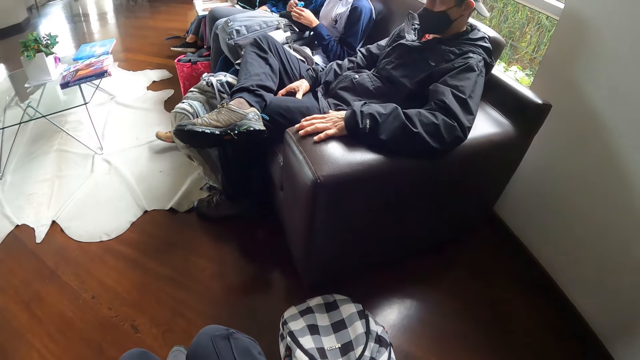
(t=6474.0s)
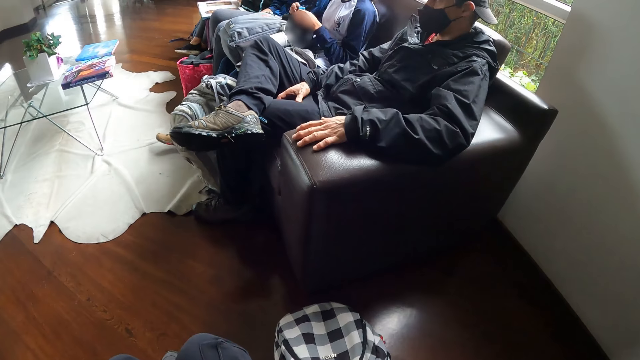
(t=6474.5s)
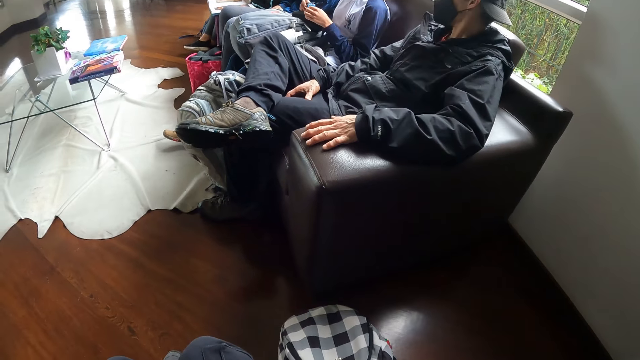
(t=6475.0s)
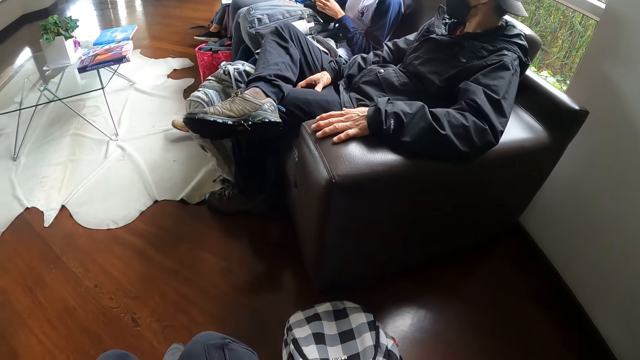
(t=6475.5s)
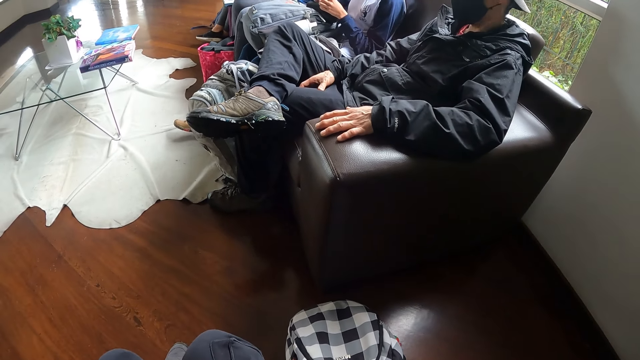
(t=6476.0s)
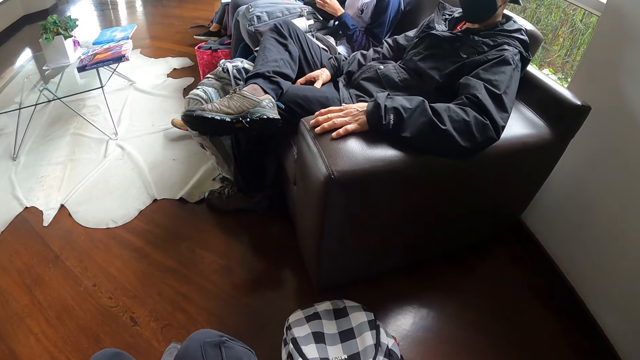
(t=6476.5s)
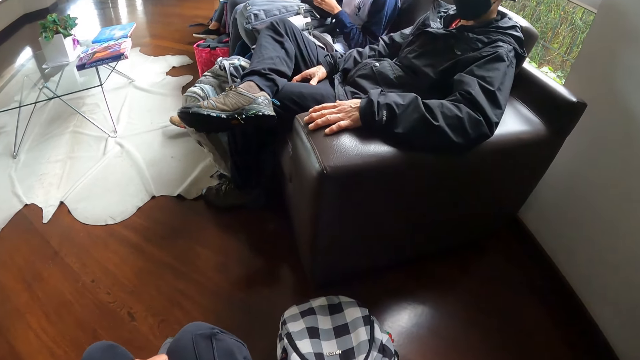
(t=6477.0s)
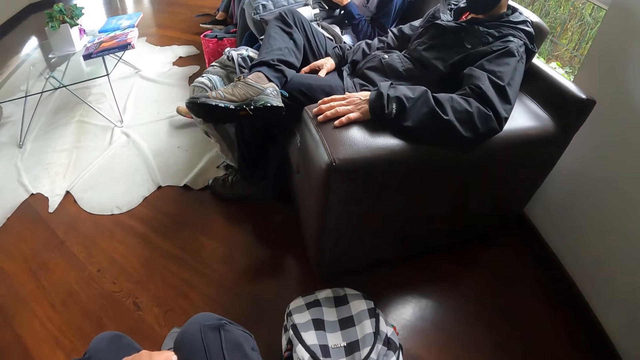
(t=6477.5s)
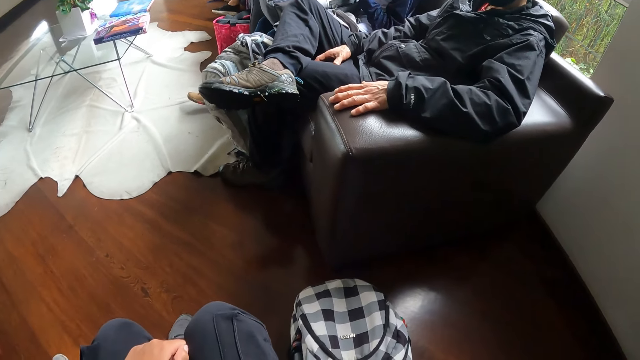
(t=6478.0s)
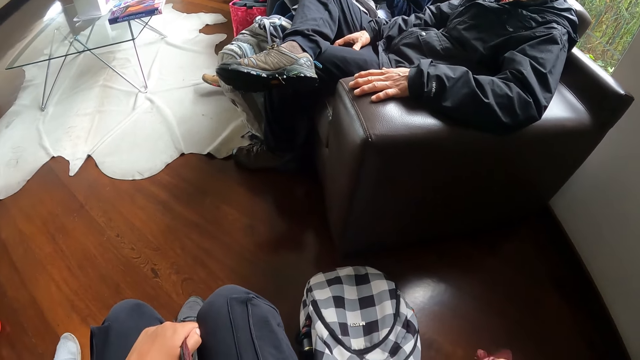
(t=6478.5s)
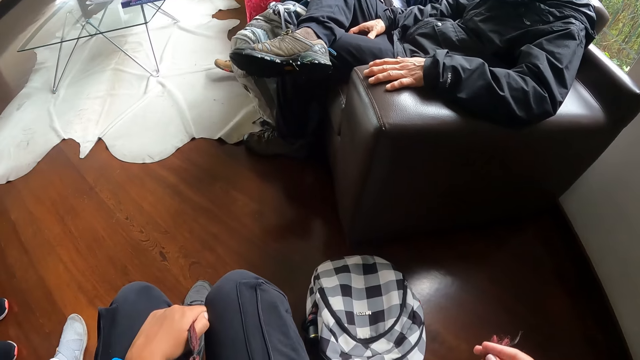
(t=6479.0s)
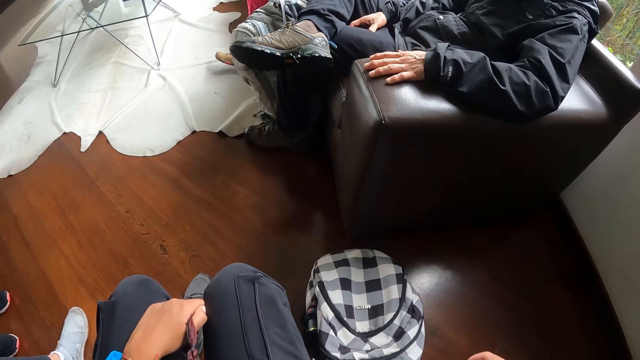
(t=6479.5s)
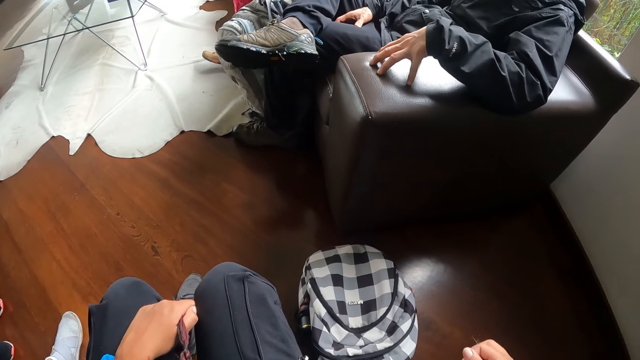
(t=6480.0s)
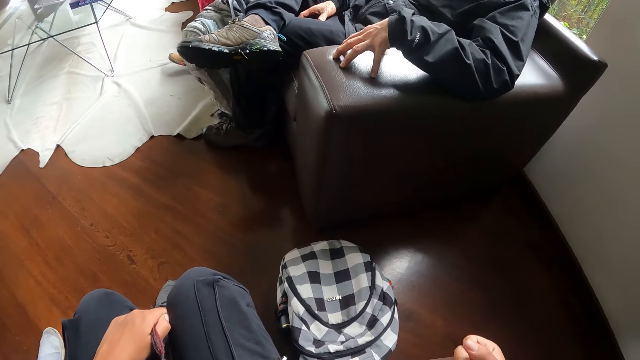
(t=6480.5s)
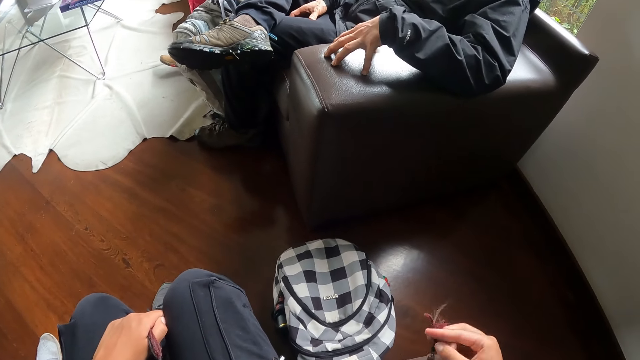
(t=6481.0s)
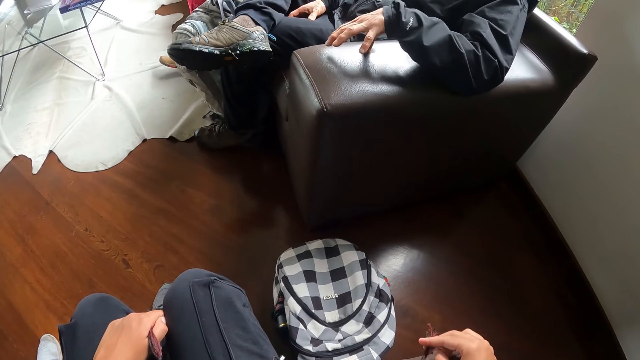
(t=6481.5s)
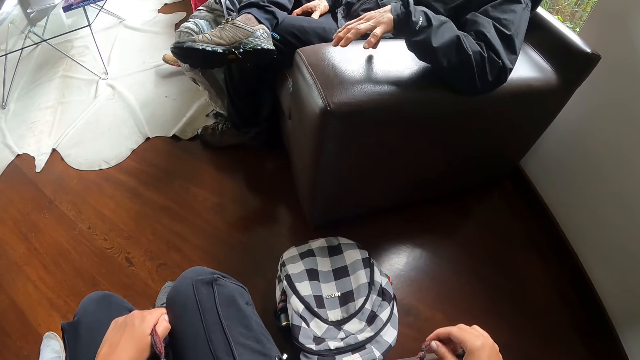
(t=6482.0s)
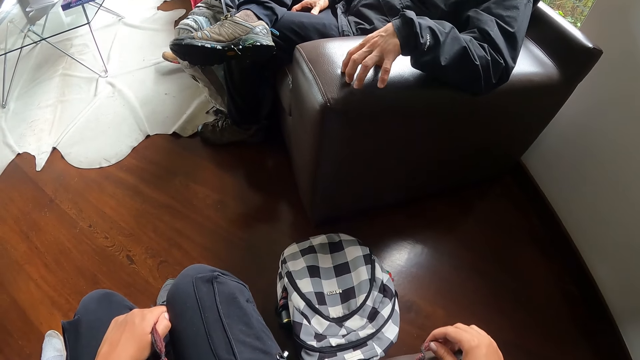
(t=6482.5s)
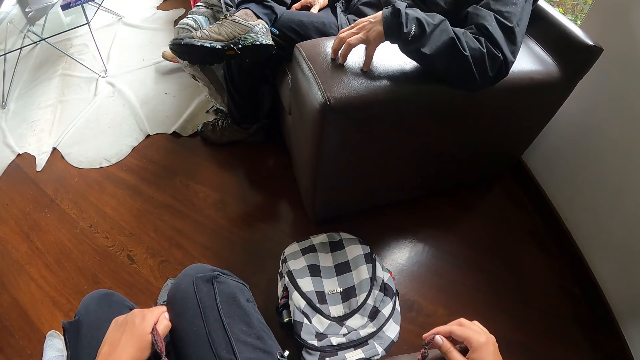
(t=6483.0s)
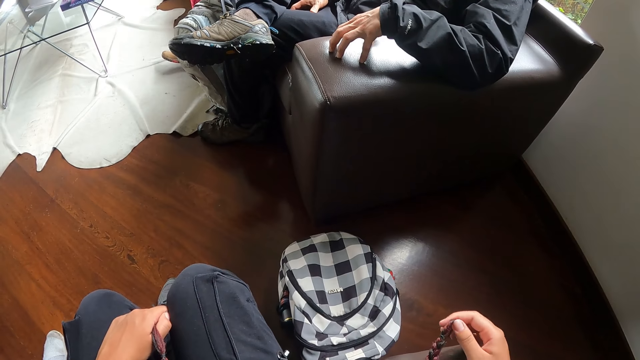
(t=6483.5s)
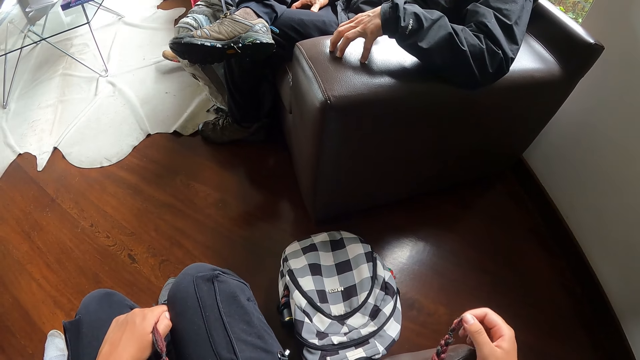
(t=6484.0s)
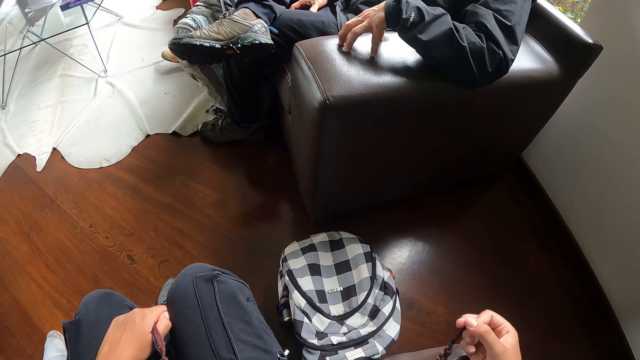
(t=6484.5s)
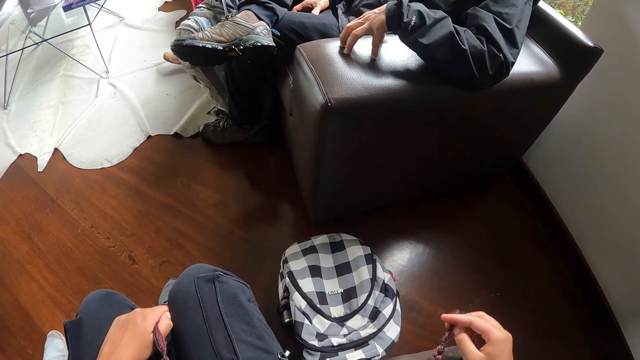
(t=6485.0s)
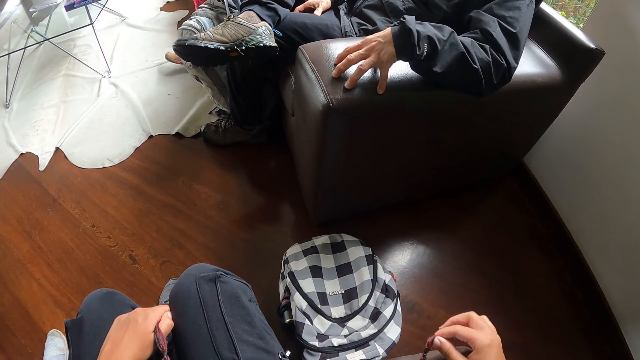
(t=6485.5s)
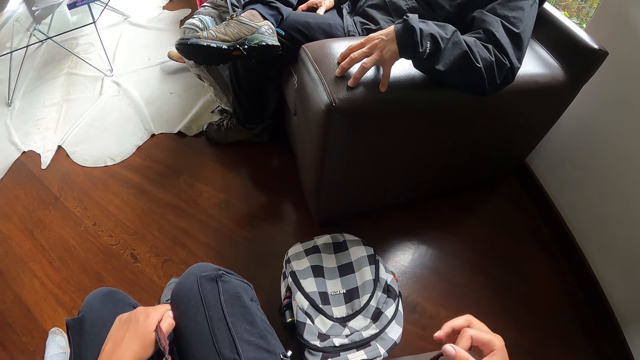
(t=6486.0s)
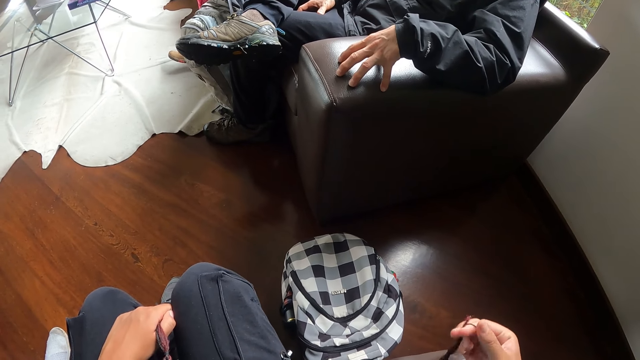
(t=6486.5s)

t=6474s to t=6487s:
A woman moves a key holder with her hands. The camera wearer stares at a man. They touch the hair with the right hand.

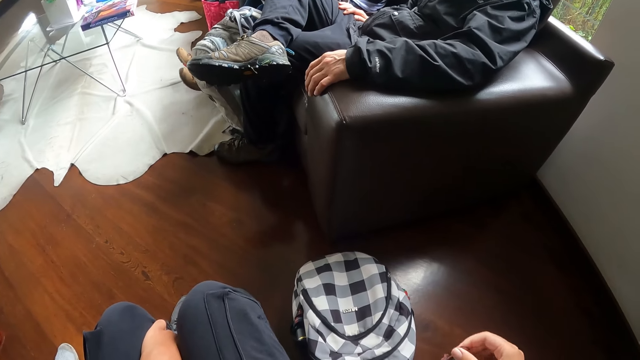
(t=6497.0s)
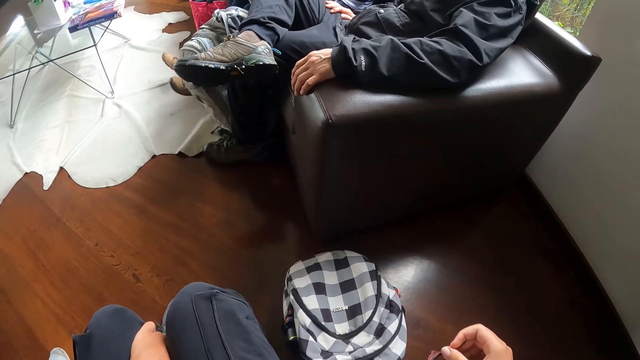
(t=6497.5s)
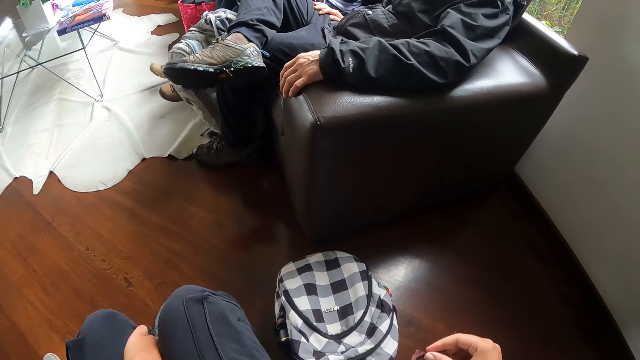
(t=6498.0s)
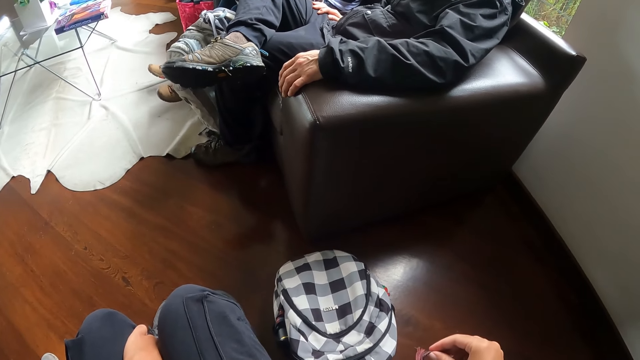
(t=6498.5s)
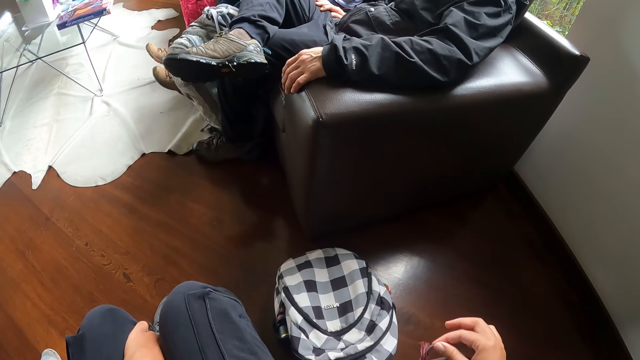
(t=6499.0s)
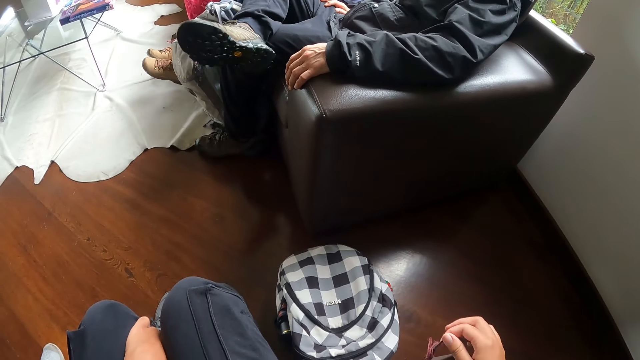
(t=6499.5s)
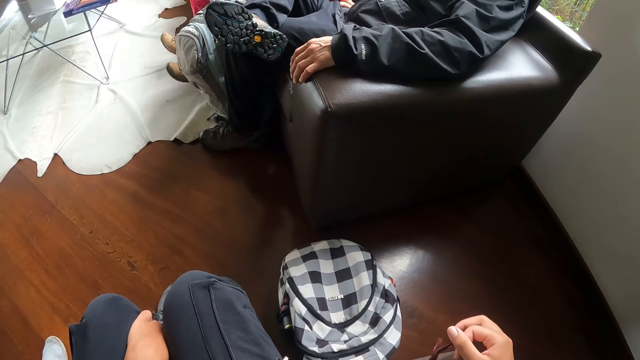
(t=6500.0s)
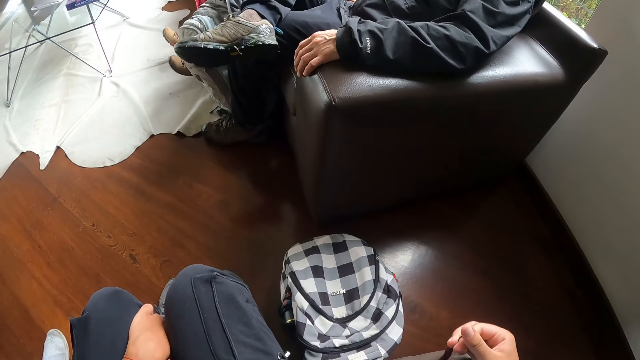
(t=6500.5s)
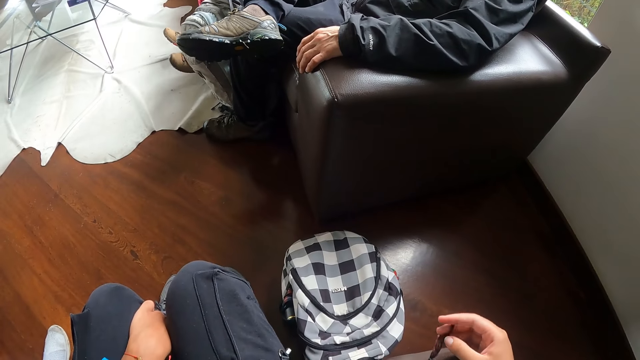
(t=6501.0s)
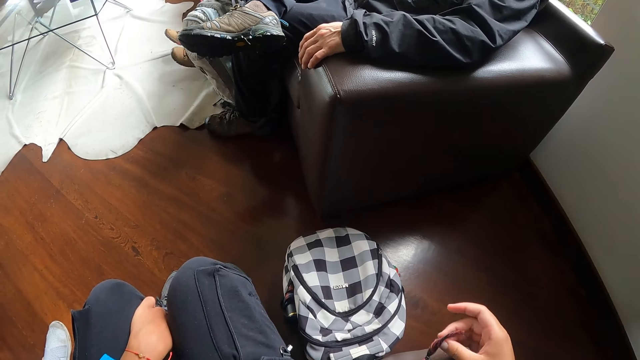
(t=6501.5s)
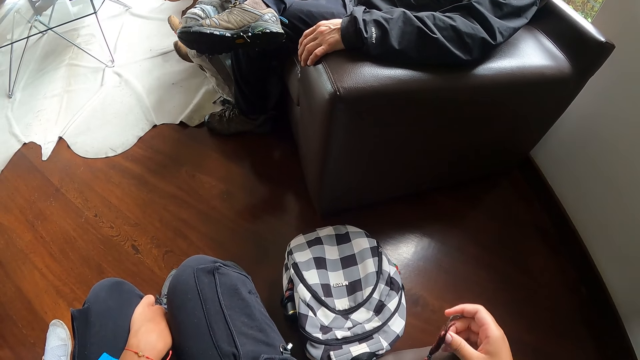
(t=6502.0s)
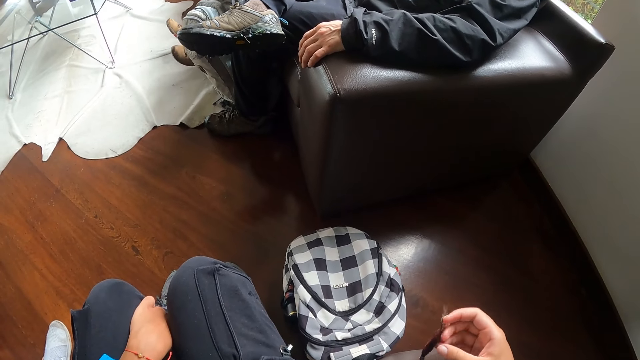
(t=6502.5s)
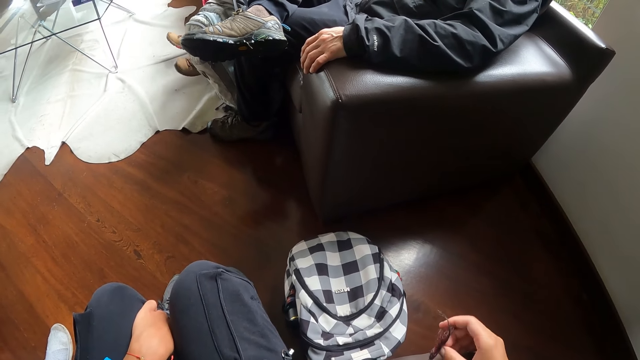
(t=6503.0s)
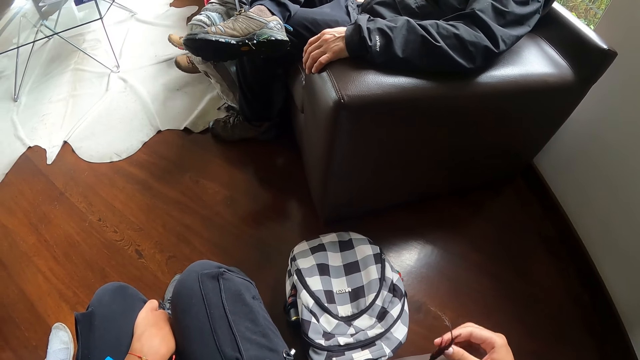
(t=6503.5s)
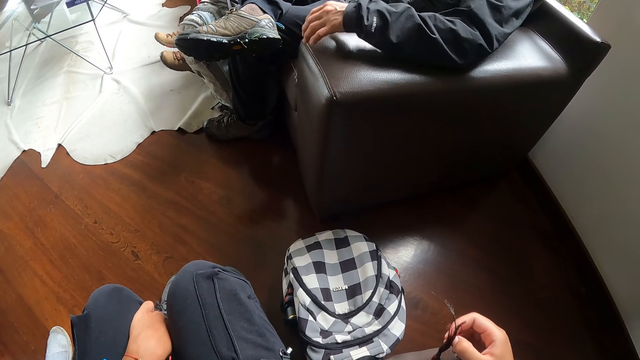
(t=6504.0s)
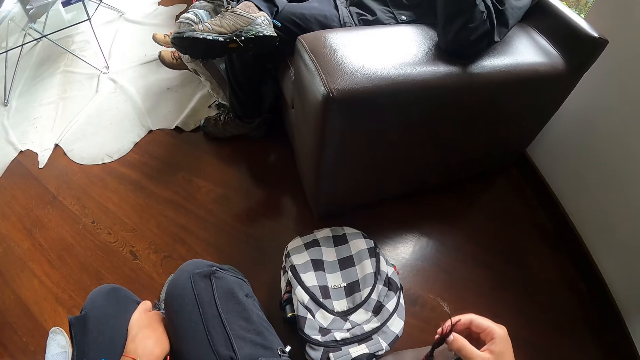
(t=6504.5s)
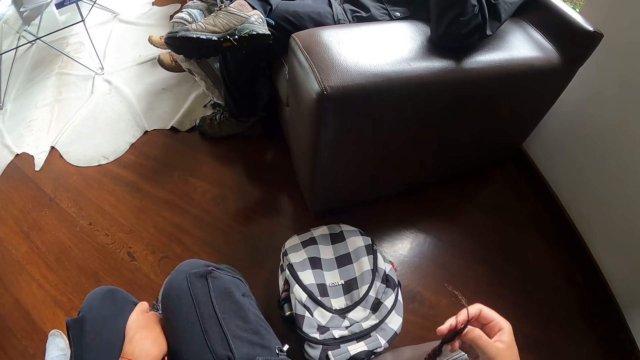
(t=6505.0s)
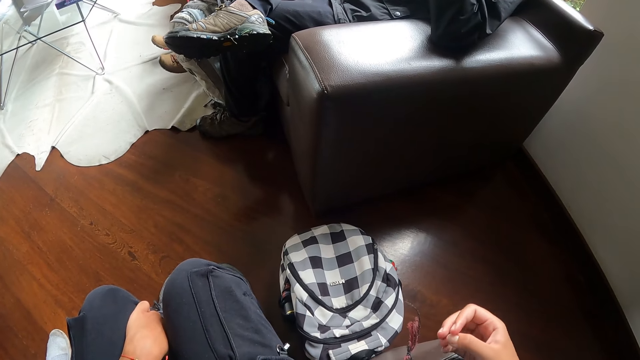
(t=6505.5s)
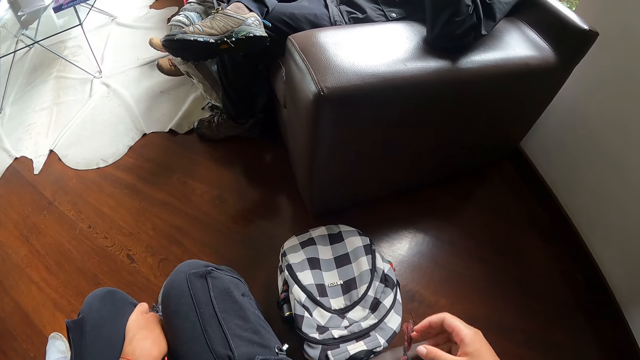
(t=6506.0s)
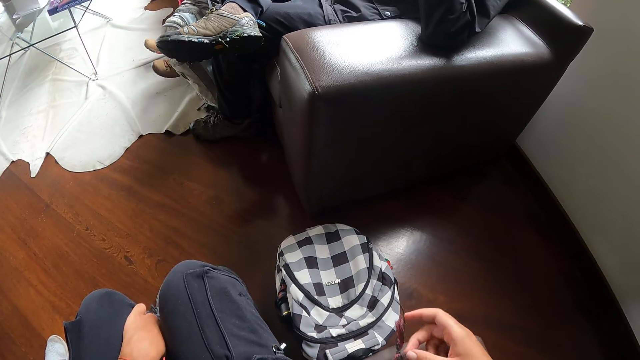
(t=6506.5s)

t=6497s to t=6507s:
A man moves his right leg. He lifts his left hand.
